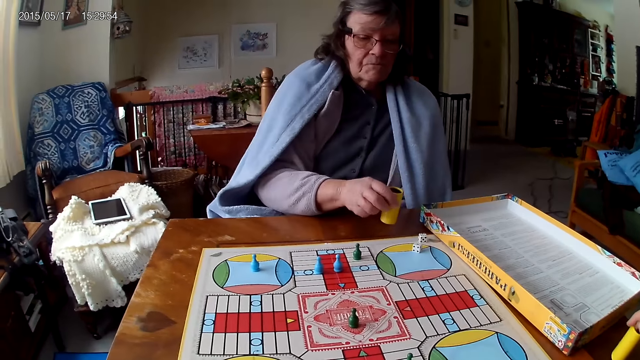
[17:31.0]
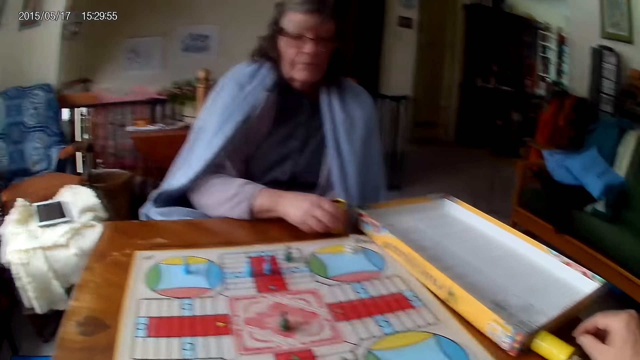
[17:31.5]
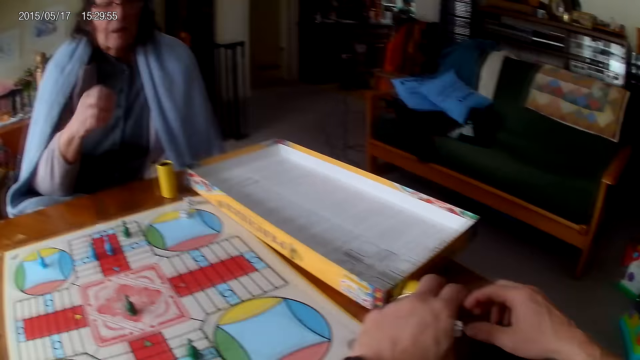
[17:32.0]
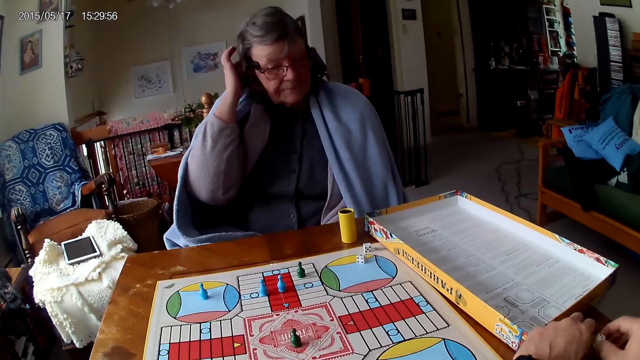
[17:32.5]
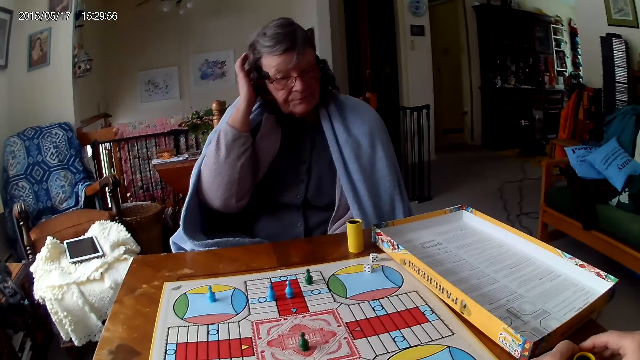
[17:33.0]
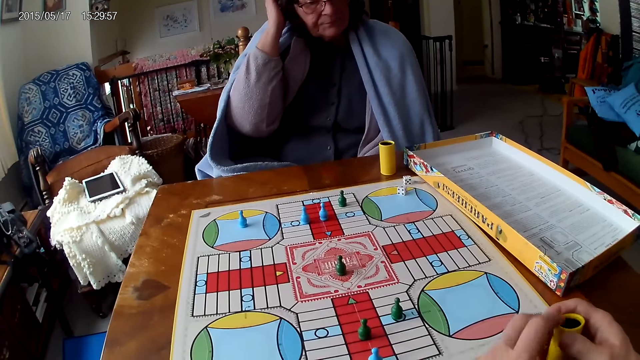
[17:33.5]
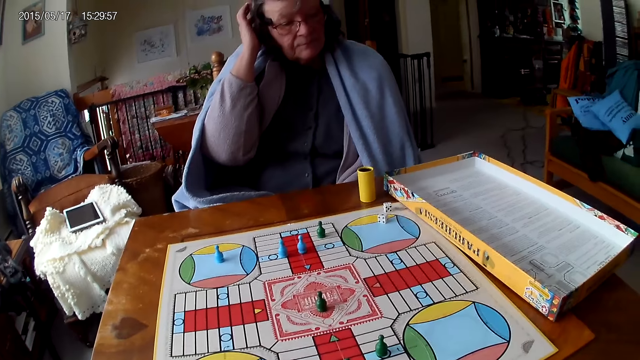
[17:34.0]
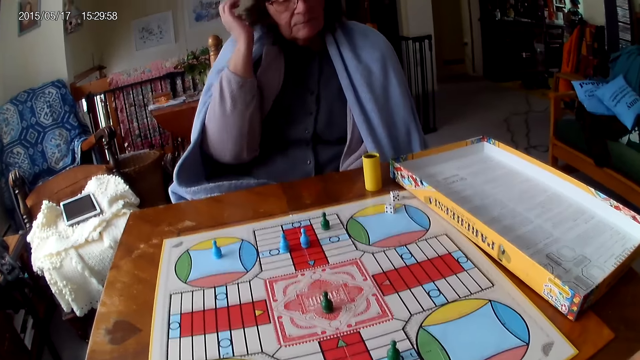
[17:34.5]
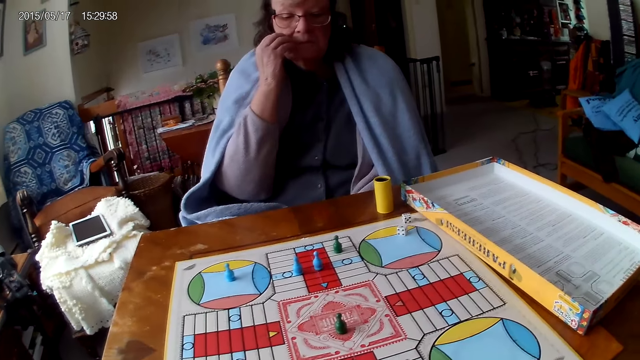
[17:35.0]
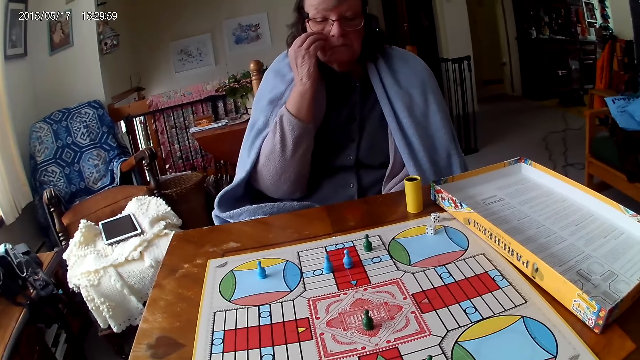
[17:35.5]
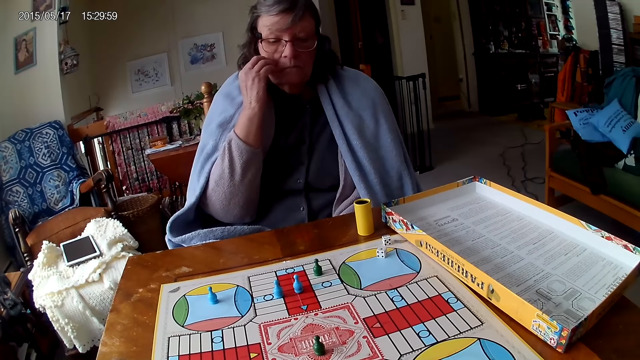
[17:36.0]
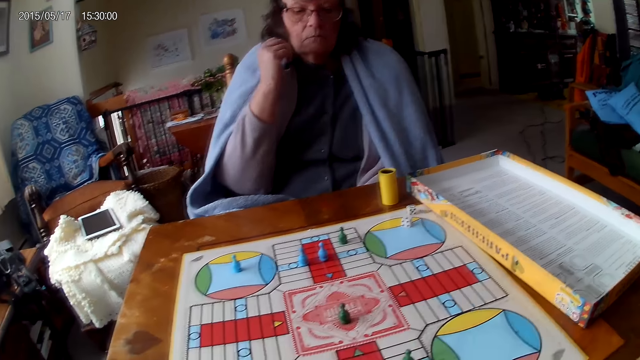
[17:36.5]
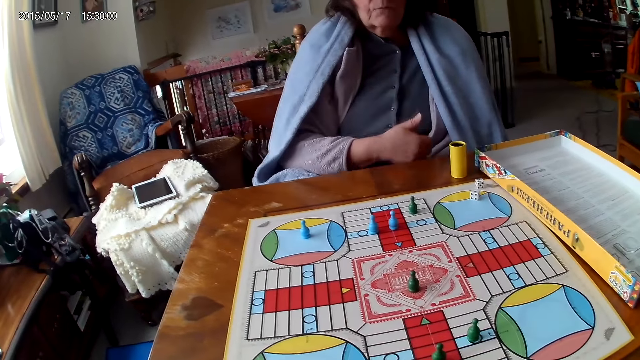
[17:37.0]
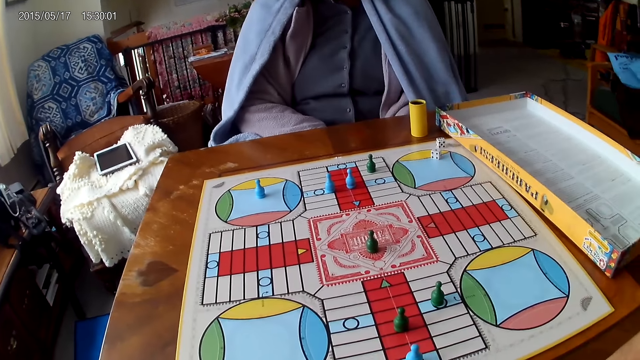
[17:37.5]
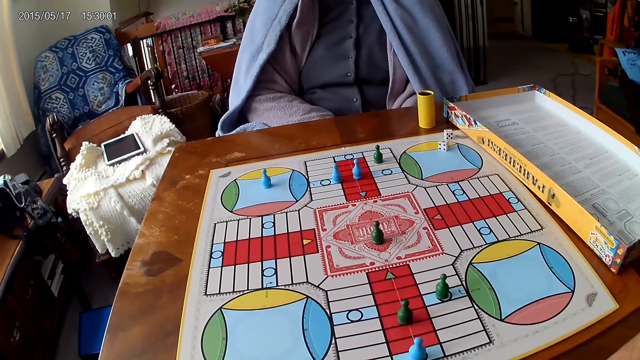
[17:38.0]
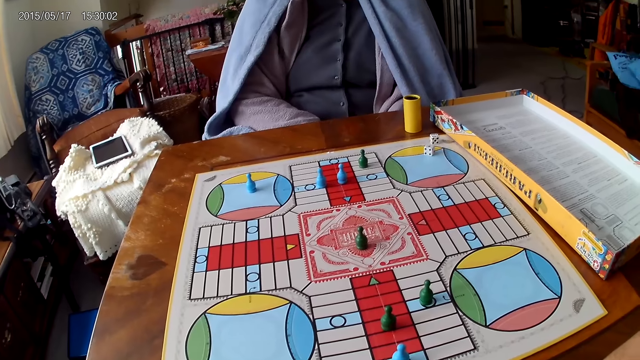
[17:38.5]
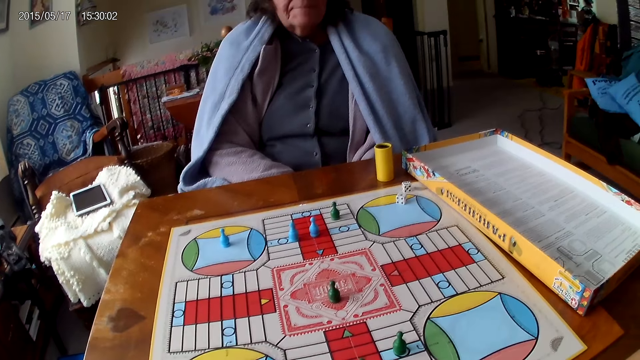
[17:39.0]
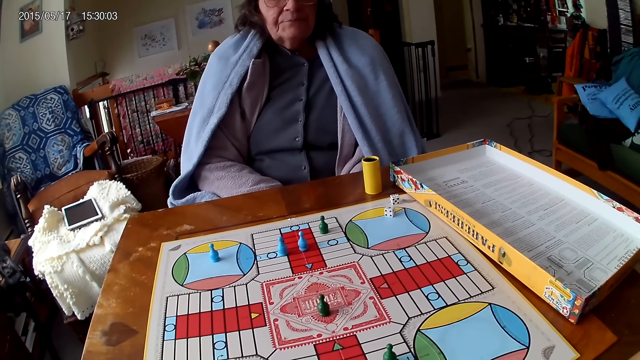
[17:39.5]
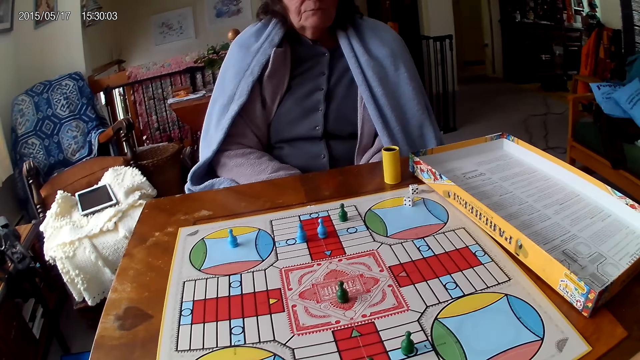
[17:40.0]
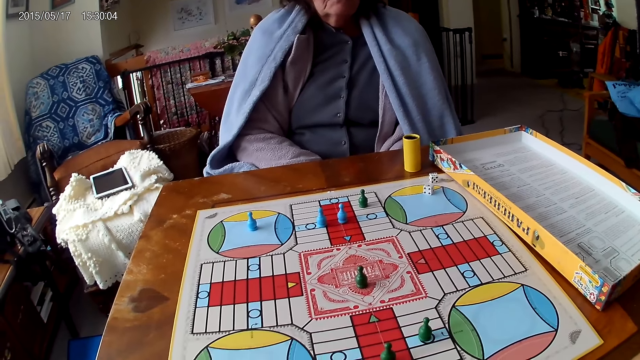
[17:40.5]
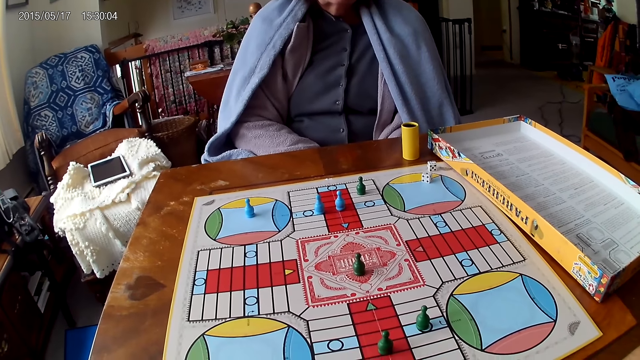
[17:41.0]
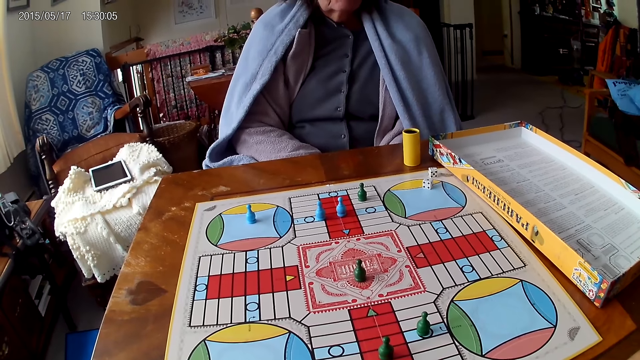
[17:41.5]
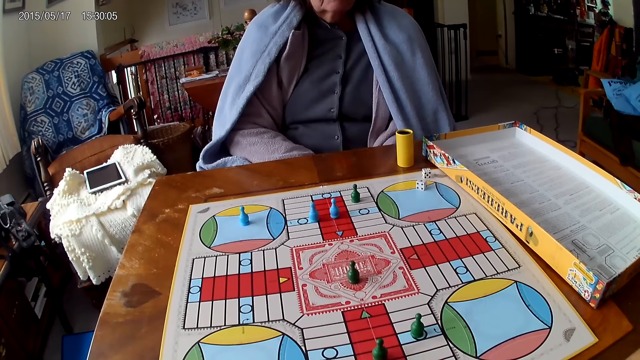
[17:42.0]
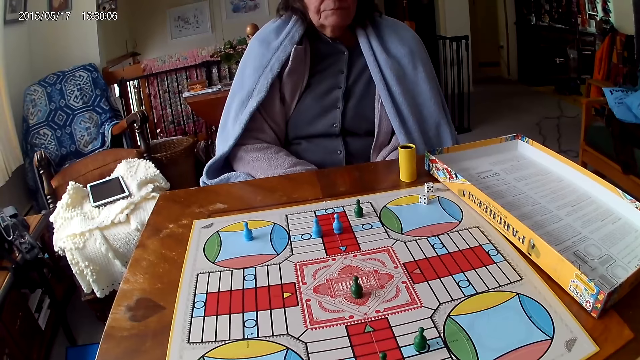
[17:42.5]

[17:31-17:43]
A woman drops her container on the table. The camera wearer picks a piece of his die from the table with his right hand. He picks up his container from the table with his left hand. He drops the piece of die into his container. He passes his container from his left hand to his right hand. The woman stares at the game.

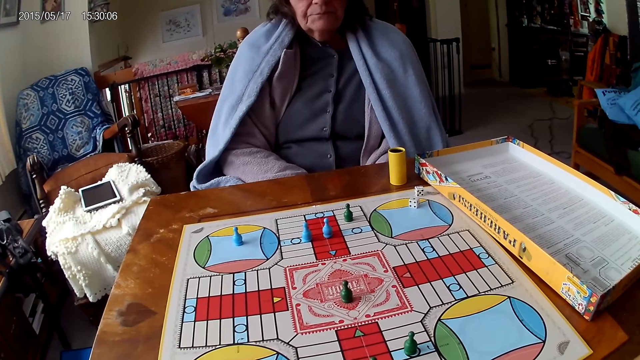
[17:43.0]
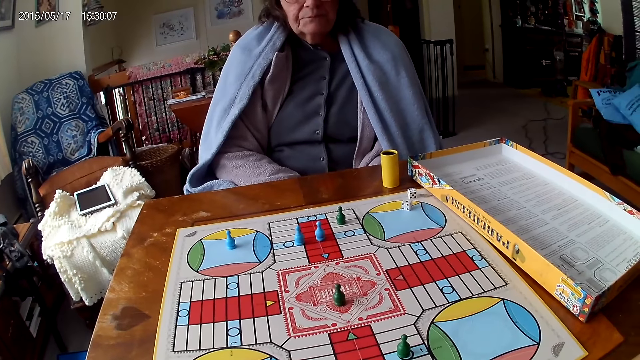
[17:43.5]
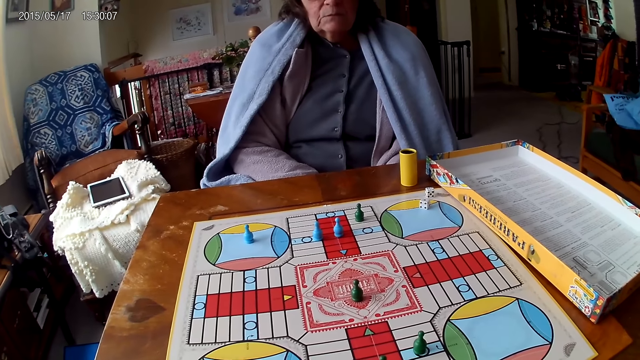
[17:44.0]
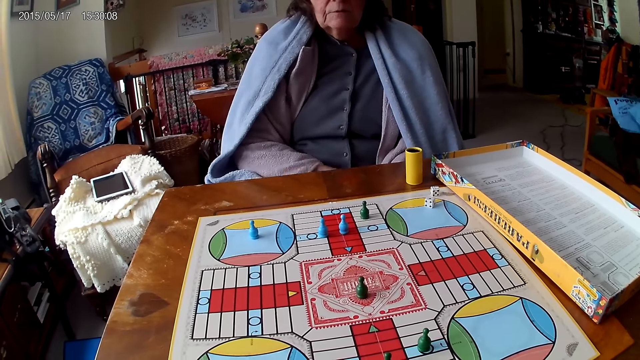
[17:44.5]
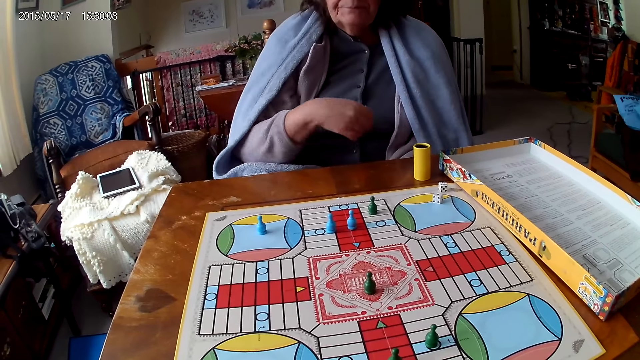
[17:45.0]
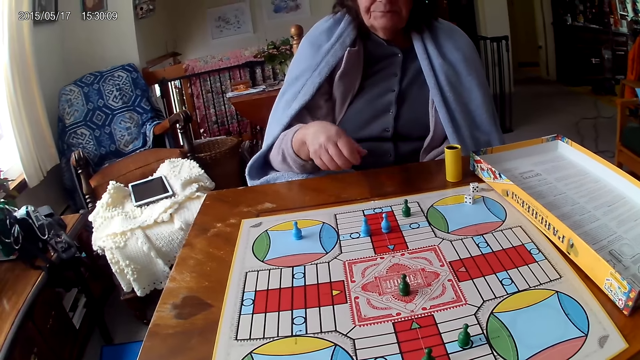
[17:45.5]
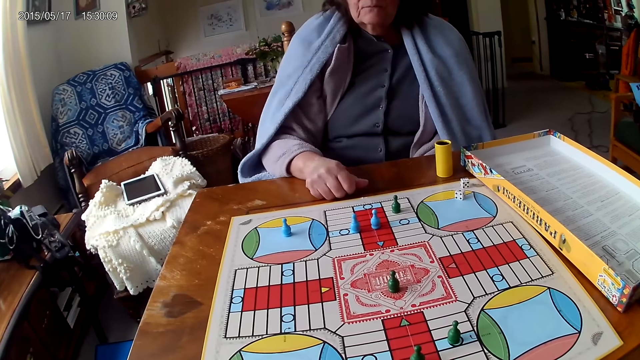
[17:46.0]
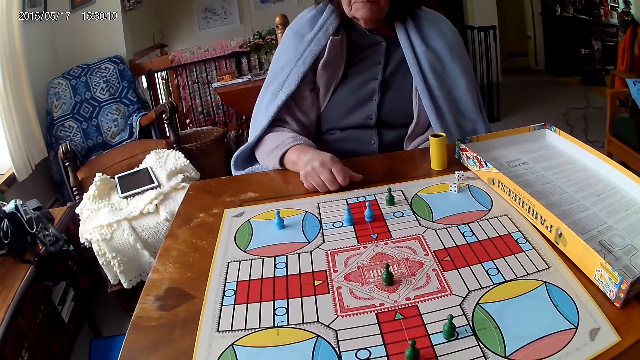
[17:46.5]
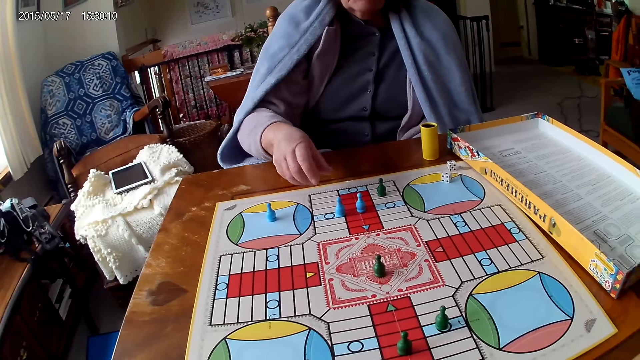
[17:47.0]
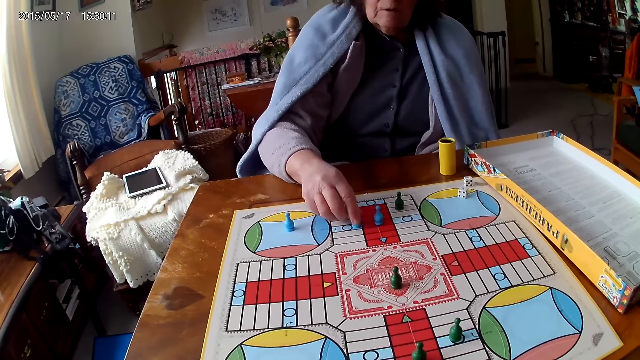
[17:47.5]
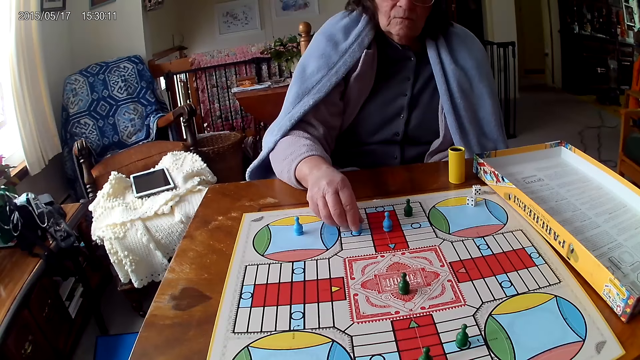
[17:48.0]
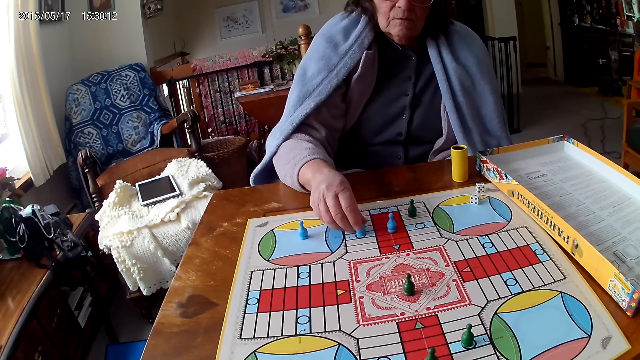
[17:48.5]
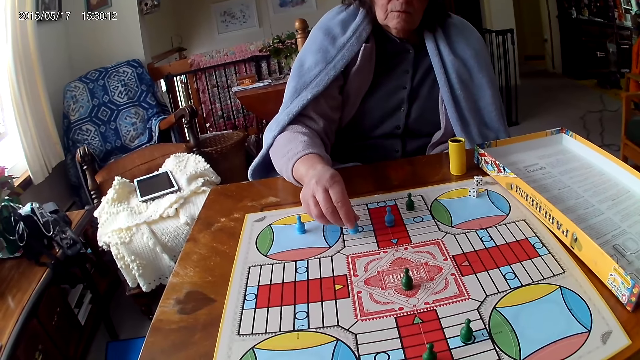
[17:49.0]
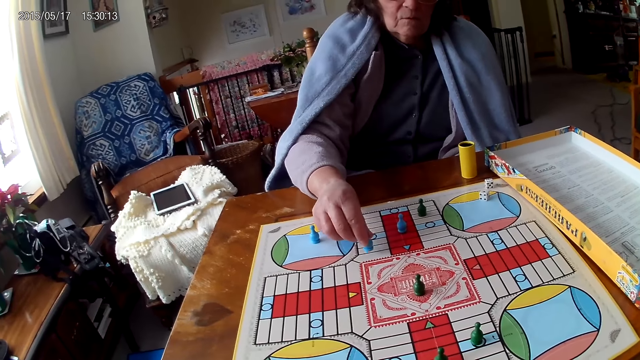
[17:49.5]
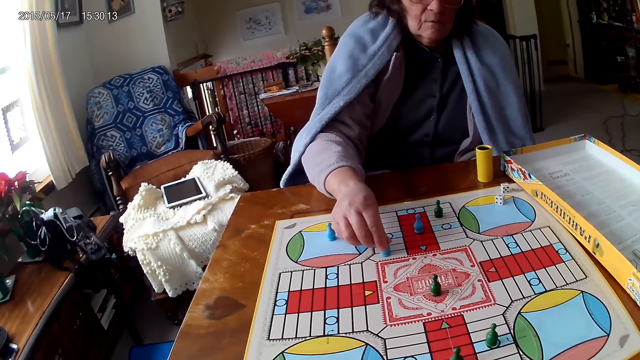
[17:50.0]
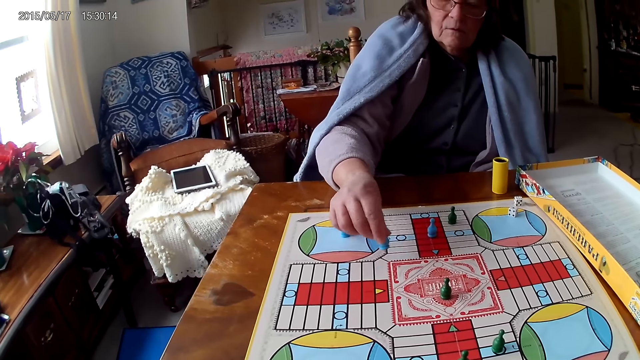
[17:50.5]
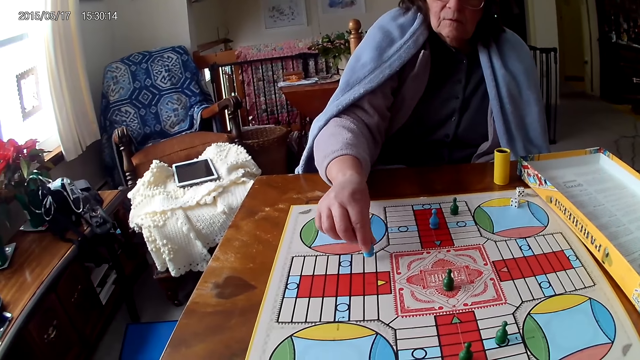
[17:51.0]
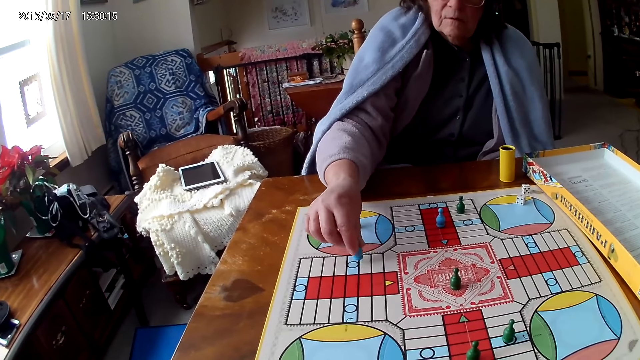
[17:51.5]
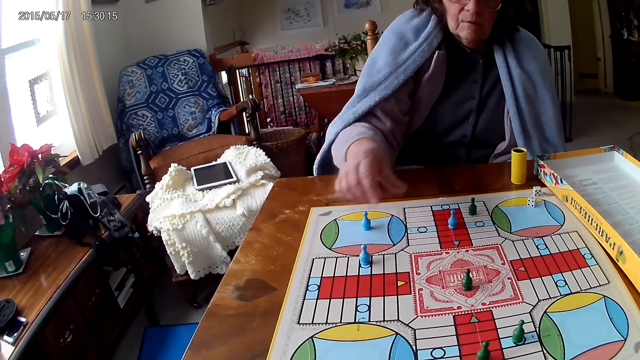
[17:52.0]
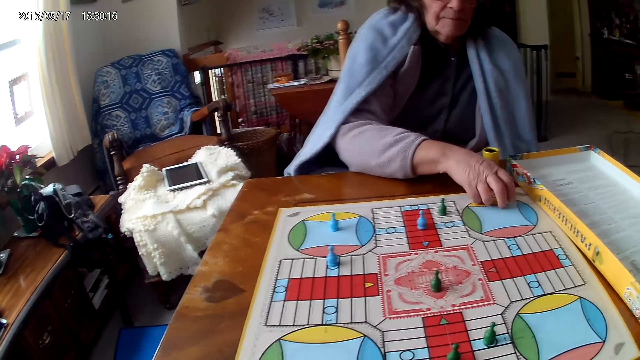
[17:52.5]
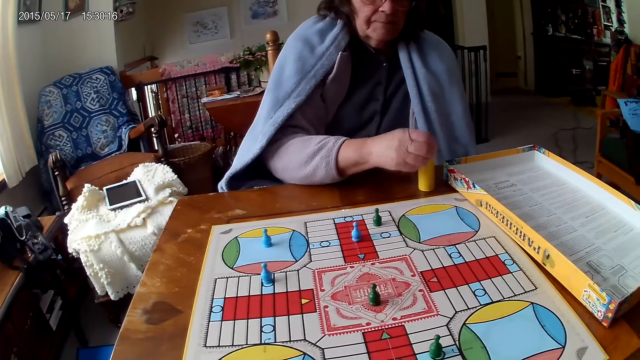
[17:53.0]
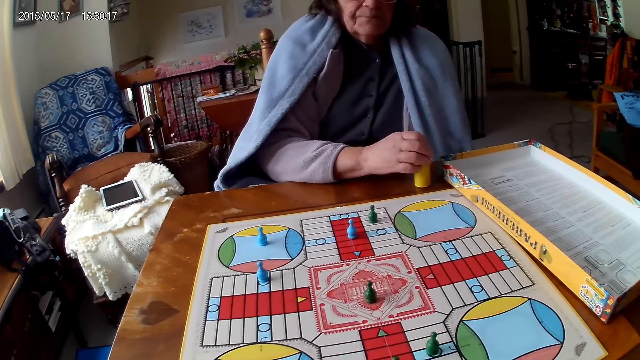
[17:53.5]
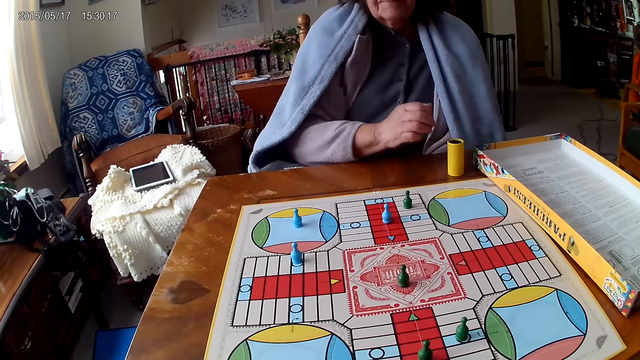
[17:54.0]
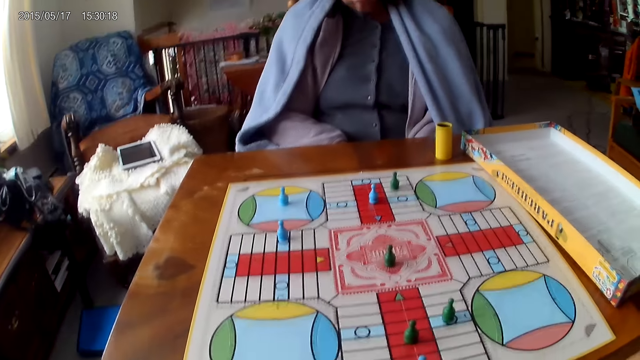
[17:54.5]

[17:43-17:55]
A woman moves a piece on the Ludo board with her right hand. The woman picks the dice. The woman picks her dice from the Ludo board with her right hand. The woman drops the dice into her container.
